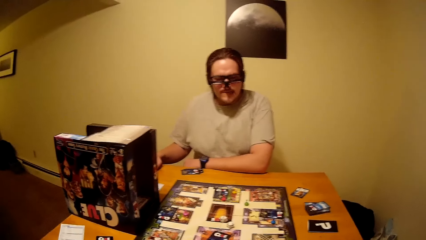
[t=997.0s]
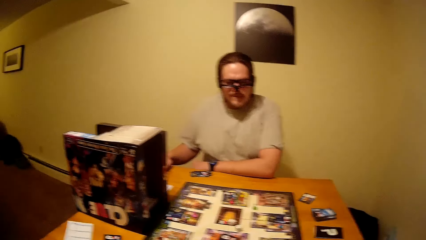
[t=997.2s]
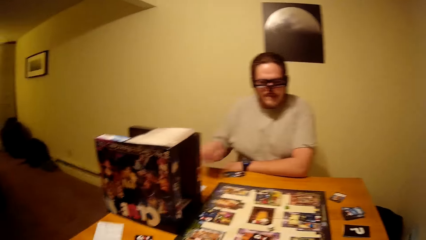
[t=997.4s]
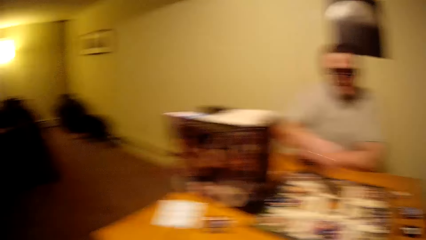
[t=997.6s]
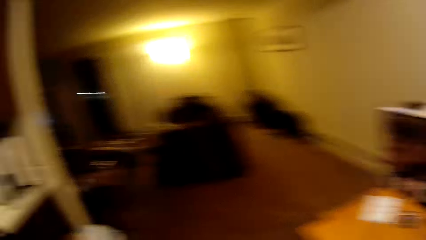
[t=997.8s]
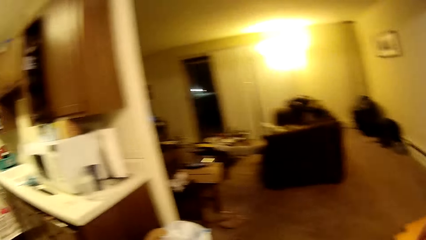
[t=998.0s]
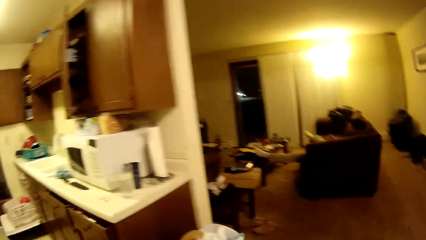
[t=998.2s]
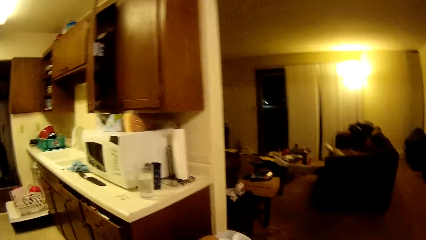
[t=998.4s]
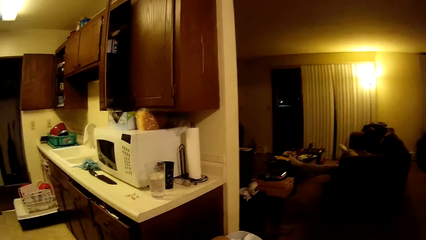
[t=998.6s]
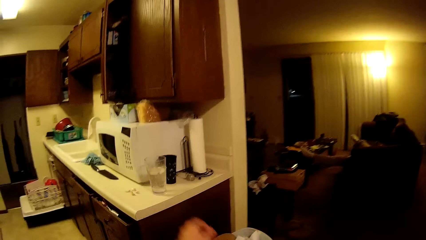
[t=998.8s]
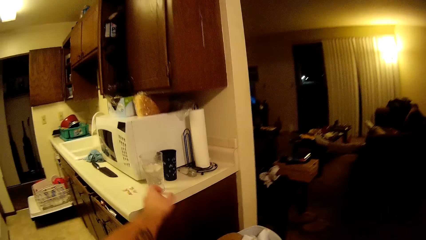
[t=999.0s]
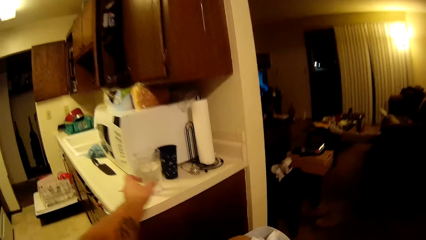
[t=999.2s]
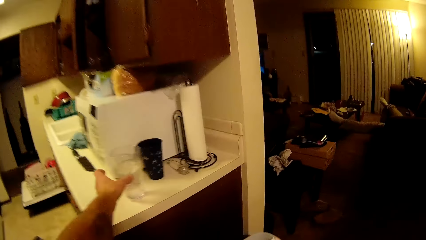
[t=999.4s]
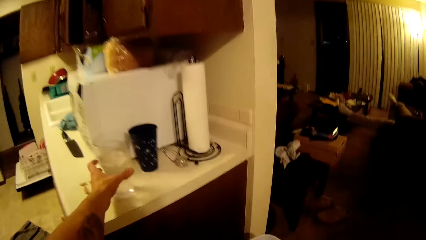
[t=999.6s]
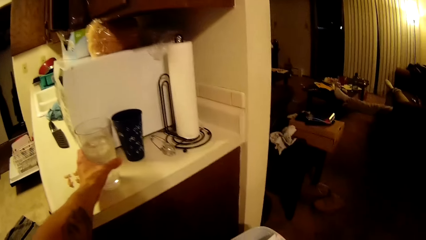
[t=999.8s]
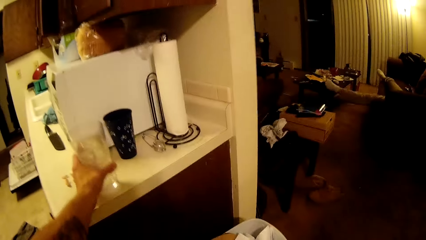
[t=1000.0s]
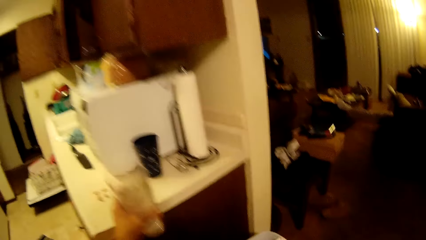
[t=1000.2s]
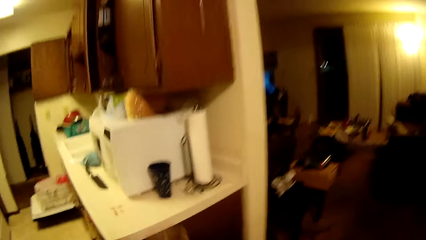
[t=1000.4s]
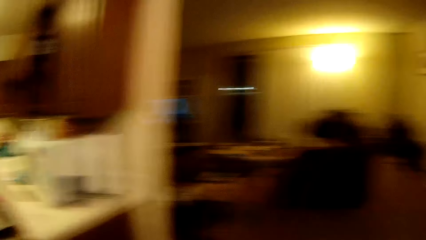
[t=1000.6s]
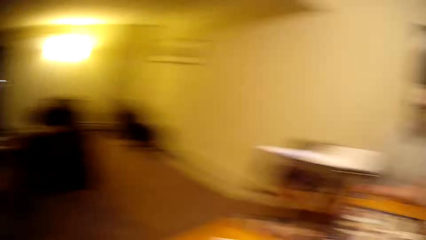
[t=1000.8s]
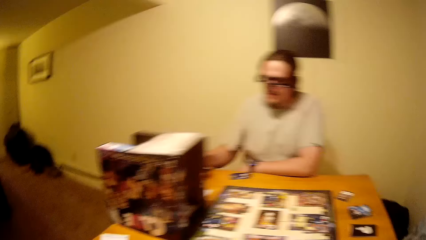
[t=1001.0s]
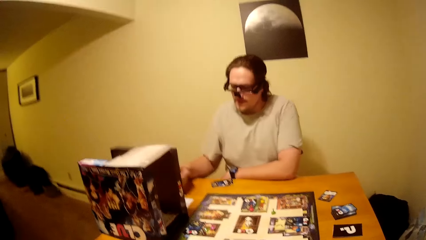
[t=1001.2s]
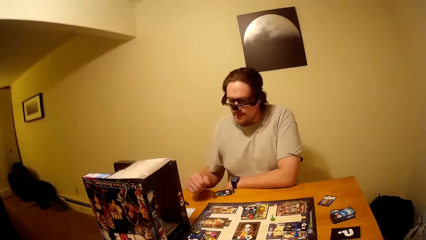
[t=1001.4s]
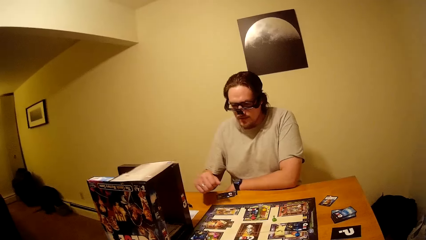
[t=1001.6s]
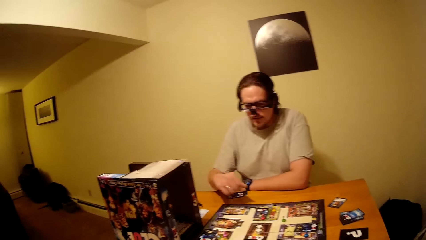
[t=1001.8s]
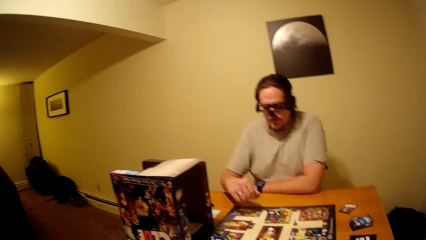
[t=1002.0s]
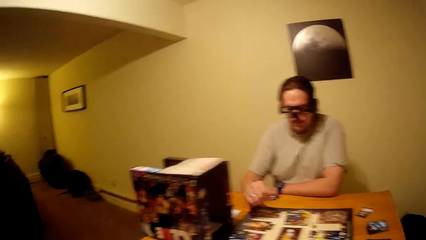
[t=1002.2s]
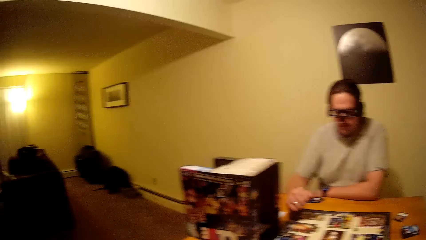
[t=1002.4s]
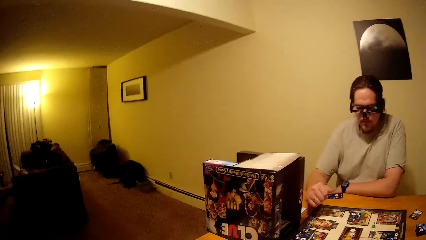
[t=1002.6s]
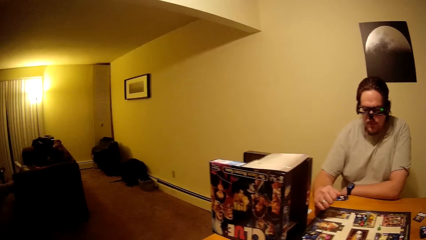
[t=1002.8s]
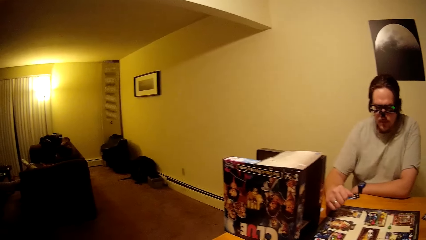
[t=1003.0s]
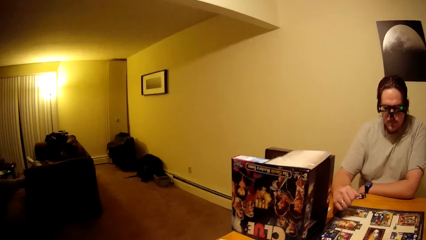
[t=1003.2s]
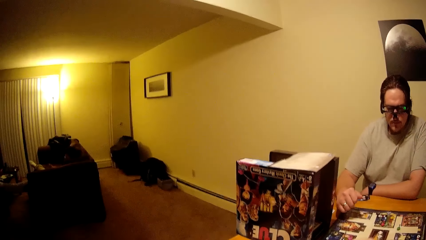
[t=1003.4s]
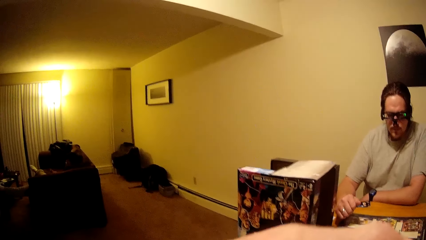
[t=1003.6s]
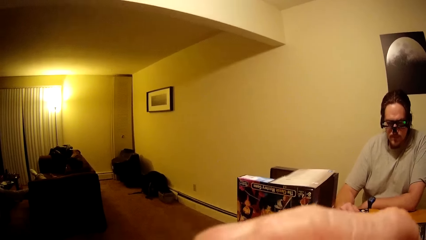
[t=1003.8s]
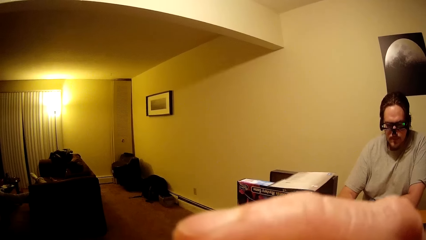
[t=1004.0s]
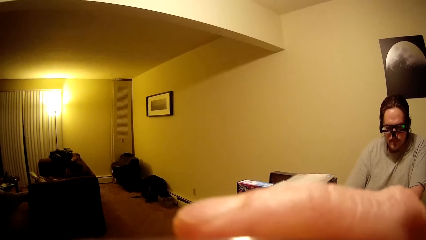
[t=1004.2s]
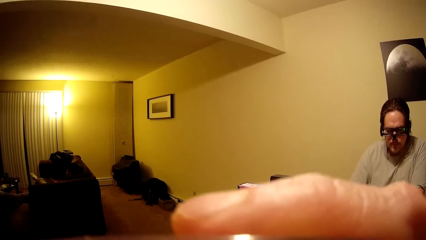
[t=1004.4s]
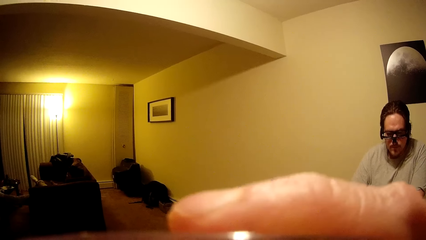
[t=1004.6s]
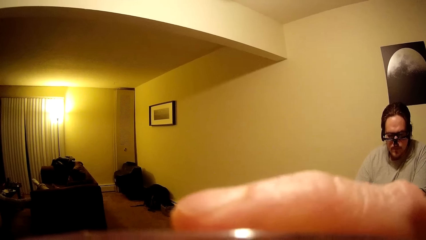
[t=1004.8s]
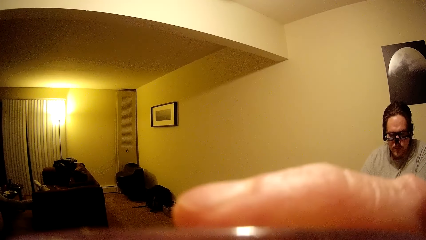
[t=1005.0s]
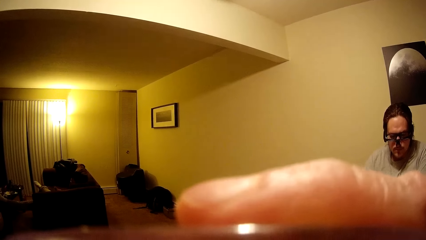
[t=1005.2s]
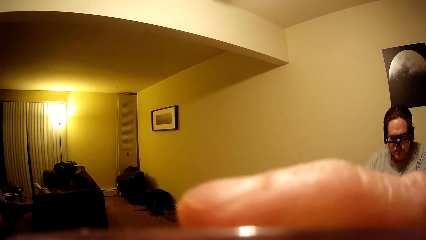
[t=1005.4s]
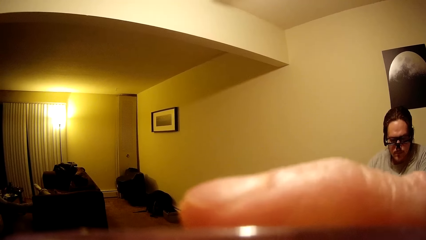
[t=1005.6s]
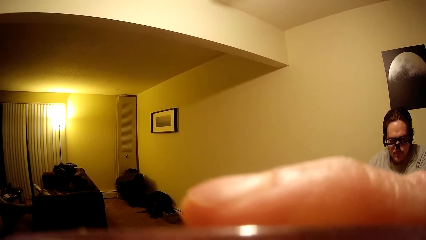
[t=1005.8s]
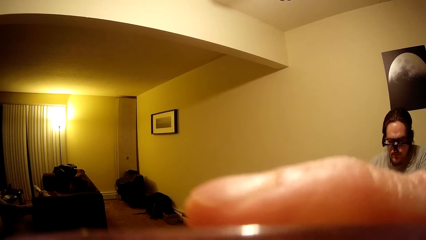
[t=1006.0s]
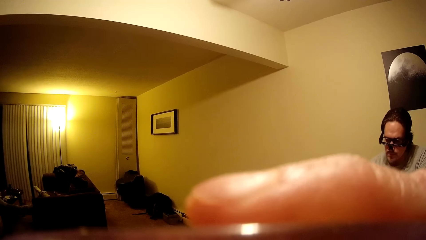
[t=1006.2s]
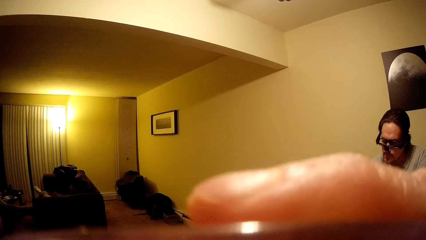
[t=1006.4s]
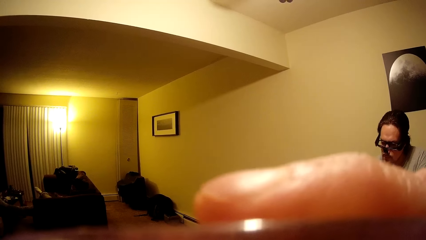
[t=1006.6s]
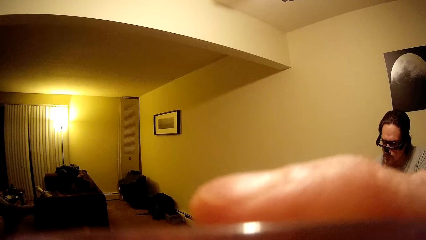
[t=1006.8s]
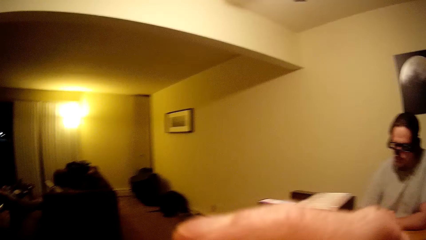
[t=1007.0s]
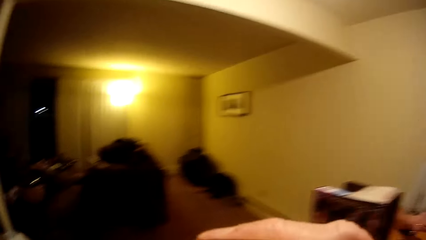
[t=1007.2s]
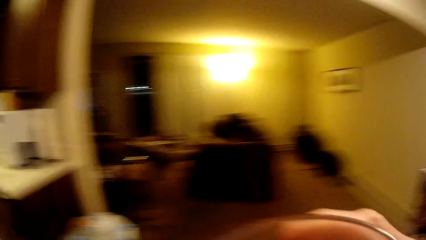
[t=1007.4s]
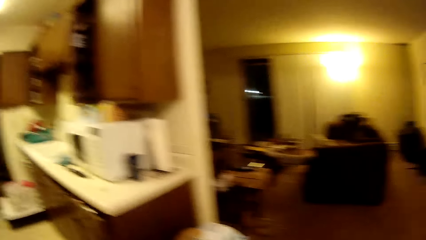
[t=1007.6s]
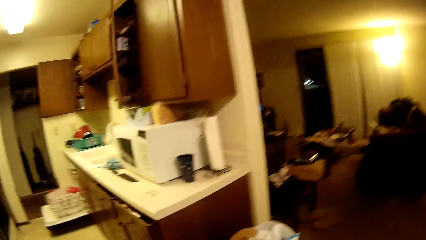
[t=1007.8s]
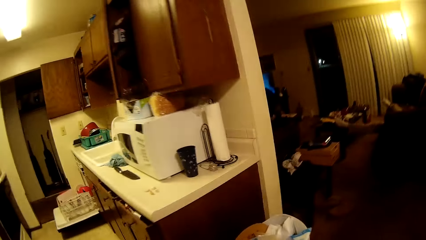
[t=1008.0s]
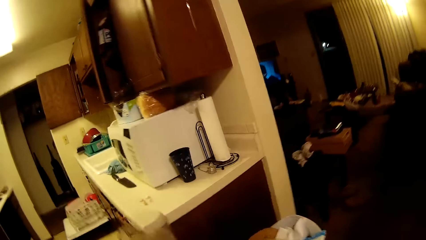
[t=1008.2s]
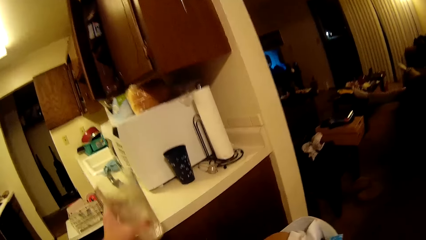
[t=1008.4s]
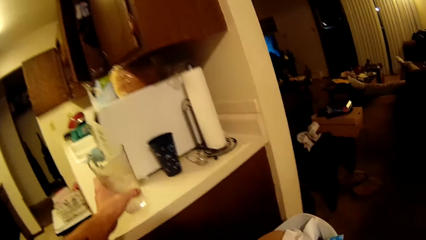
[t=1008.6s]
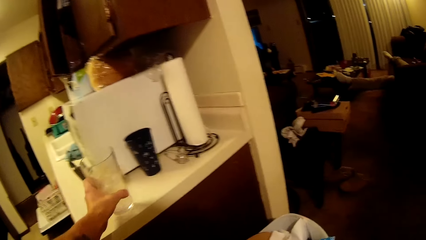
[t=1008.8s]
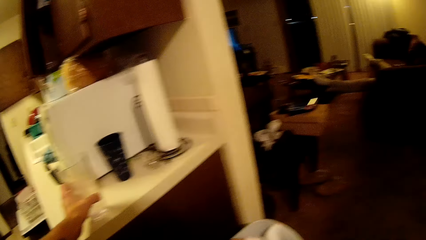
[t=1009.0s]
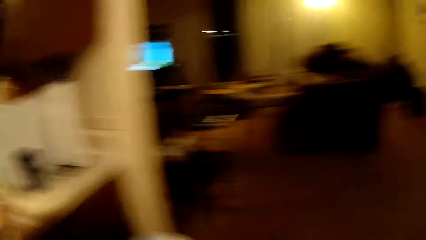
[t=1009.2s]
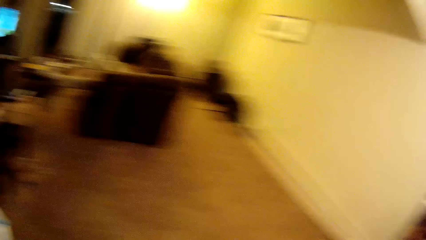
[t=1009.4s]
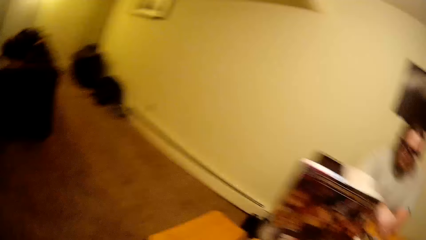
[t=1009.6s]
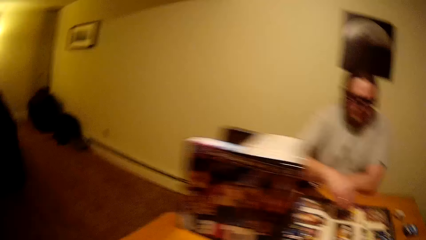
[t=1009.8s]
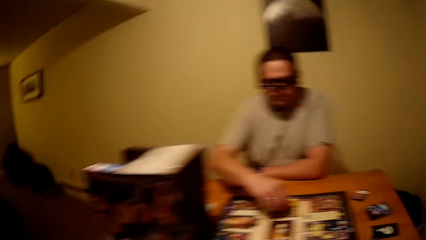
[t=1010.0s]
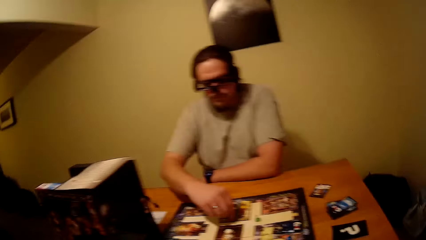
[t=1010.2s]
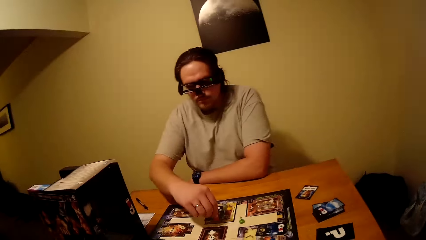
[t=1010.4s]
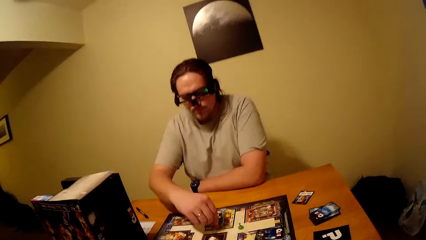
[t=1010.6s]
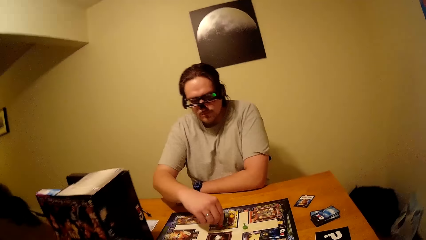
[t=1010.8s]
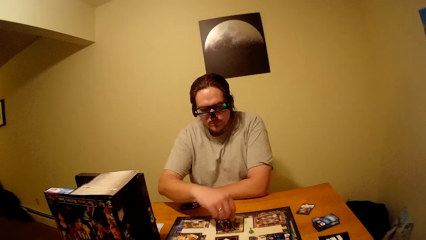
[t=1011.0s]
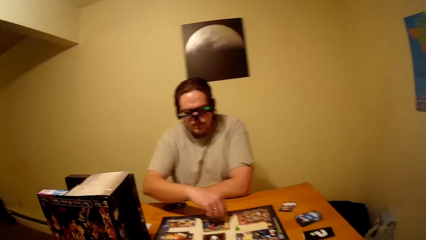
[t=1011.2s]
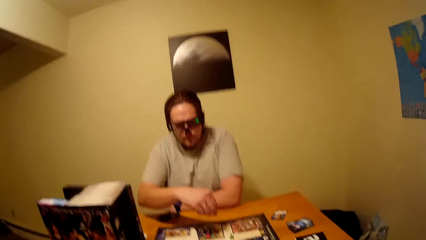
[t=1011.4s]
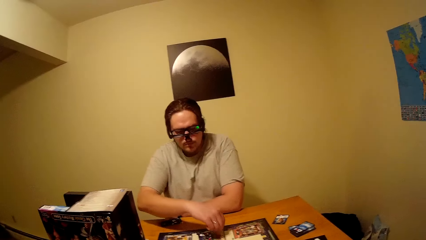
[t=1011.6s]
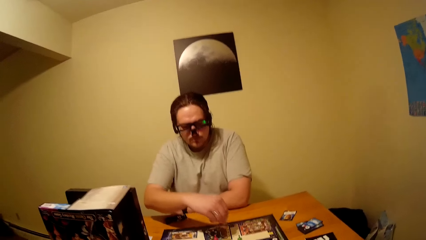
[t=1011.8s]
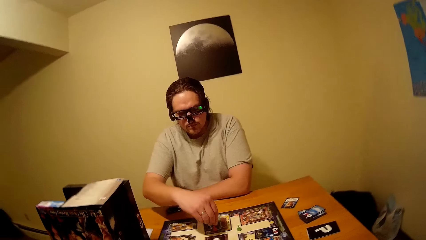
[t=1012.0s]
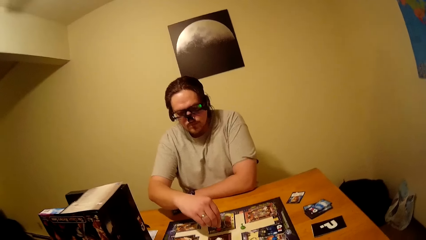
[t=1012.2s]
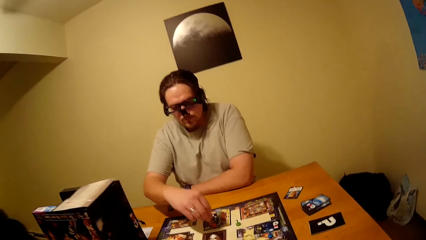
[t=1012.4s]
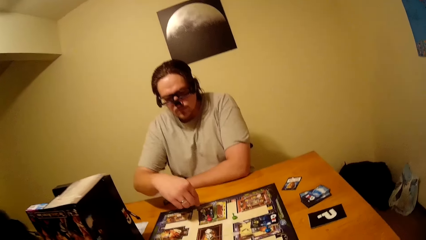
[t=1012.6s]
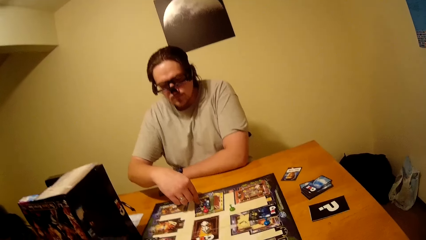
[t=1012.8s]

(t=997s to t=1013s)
The man places the pen on the table. The camera wearer picks a glass of water from the counter top near the microwave. The man checks the board. The camera wearer drinks the water. They take the water. They put the glass on the kitchen counter. The man places a pawn on the clue board and picks the pawn from the clue board.
